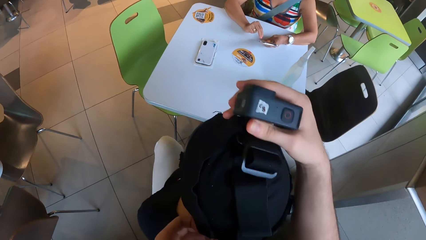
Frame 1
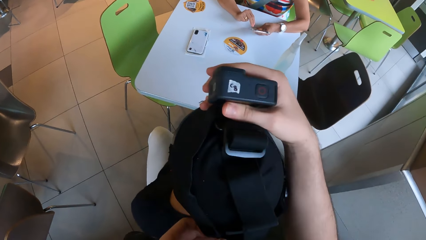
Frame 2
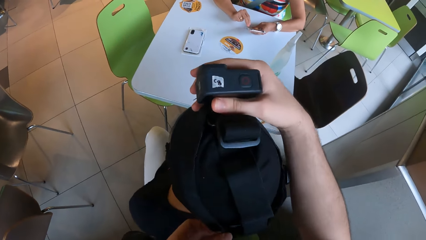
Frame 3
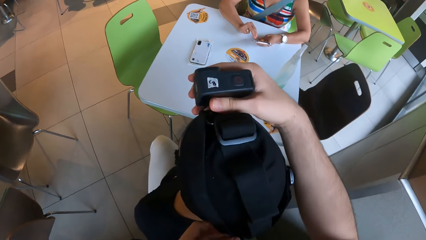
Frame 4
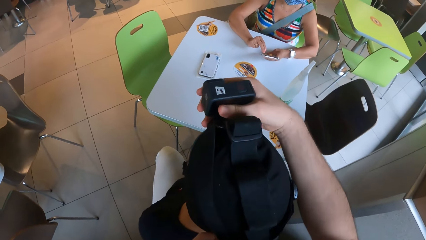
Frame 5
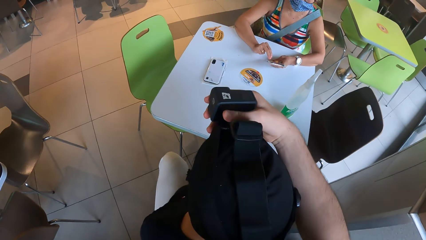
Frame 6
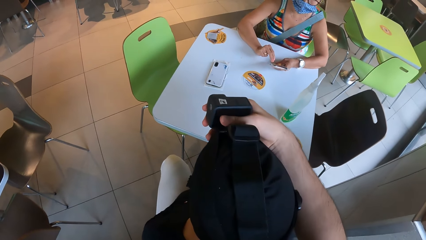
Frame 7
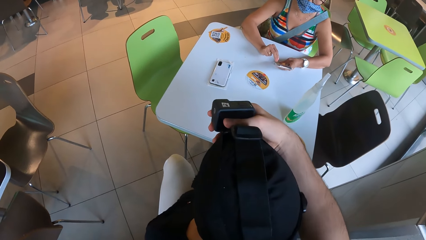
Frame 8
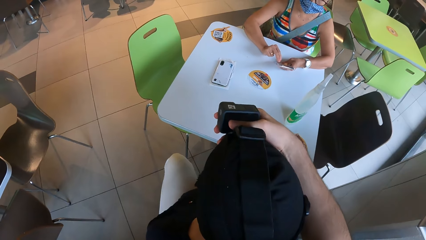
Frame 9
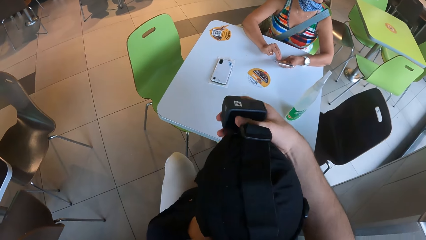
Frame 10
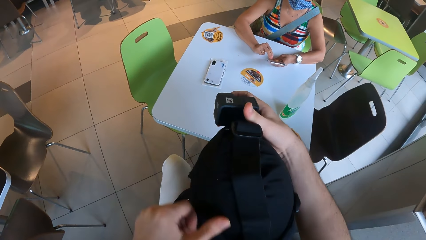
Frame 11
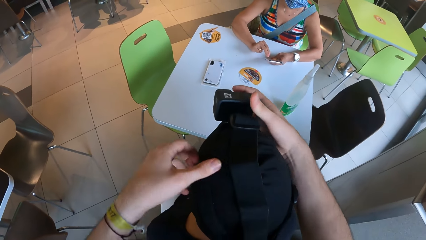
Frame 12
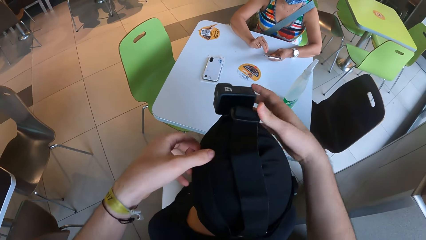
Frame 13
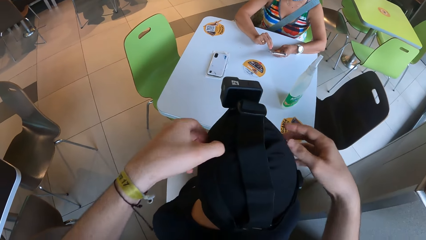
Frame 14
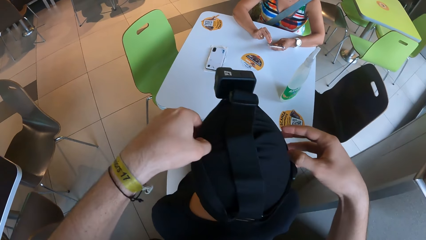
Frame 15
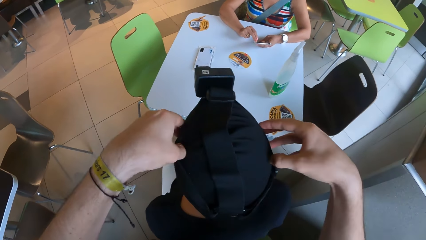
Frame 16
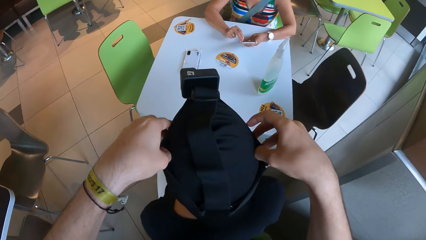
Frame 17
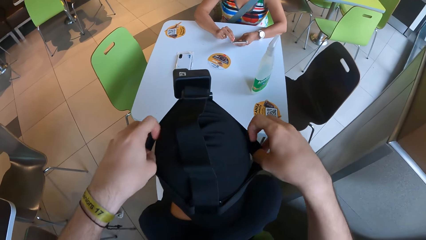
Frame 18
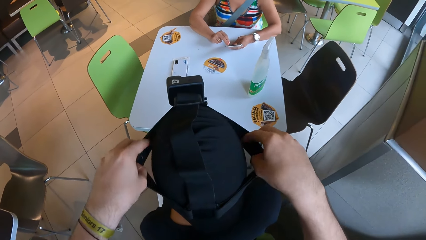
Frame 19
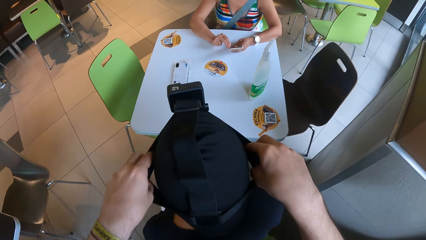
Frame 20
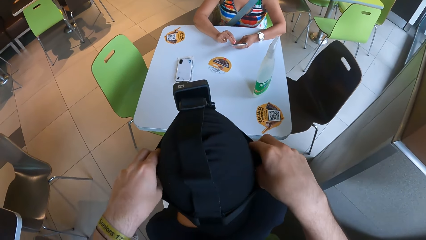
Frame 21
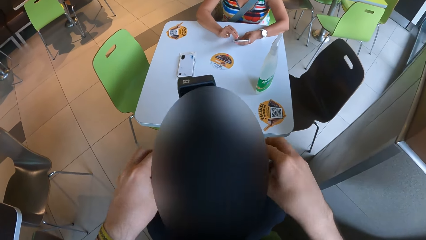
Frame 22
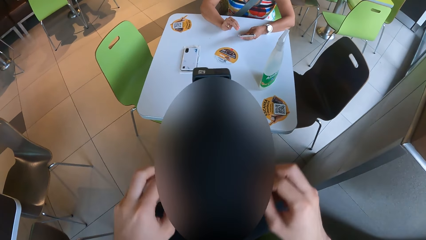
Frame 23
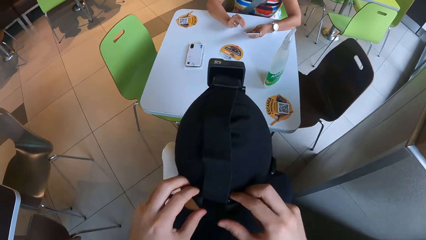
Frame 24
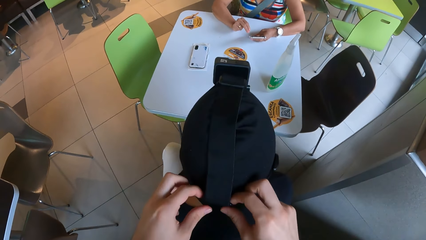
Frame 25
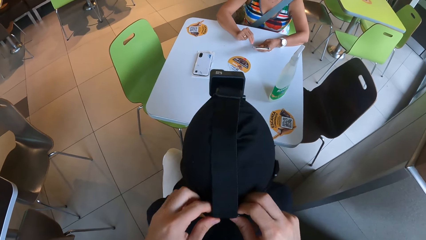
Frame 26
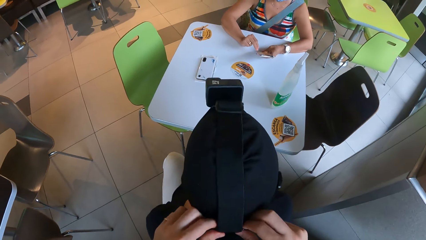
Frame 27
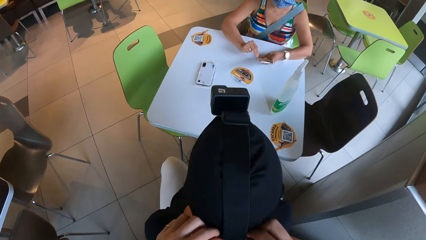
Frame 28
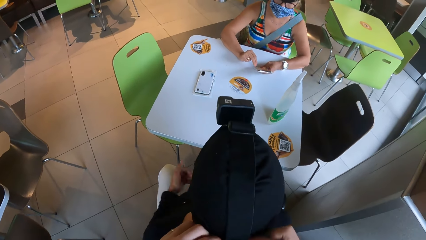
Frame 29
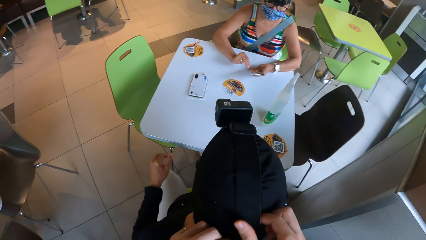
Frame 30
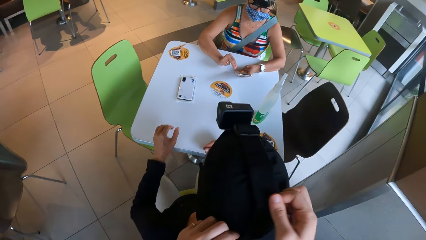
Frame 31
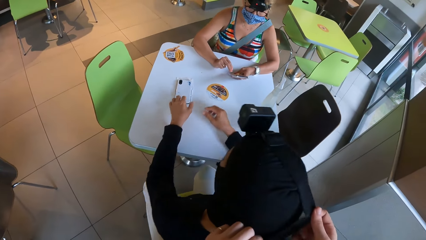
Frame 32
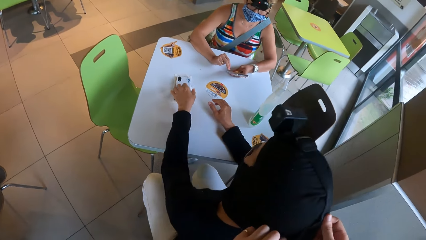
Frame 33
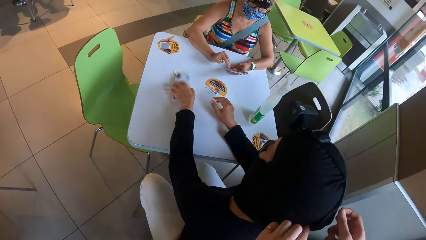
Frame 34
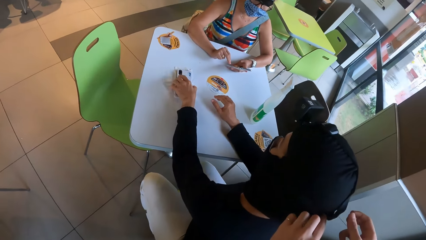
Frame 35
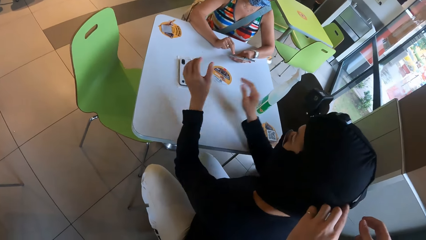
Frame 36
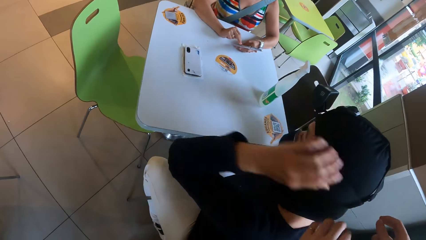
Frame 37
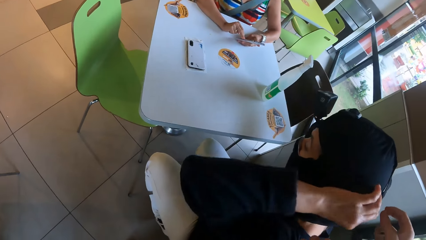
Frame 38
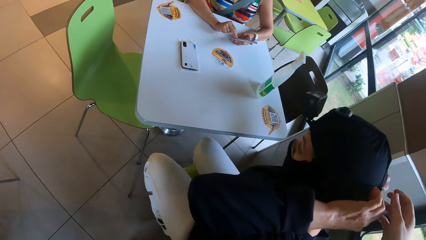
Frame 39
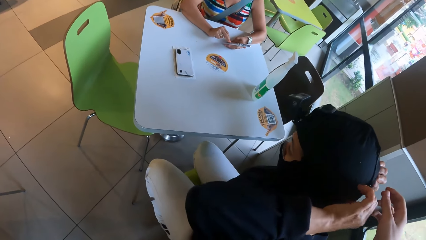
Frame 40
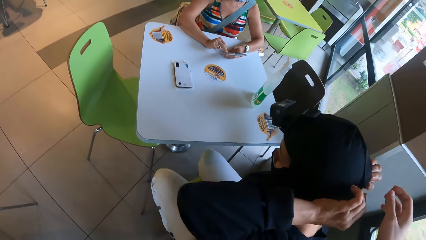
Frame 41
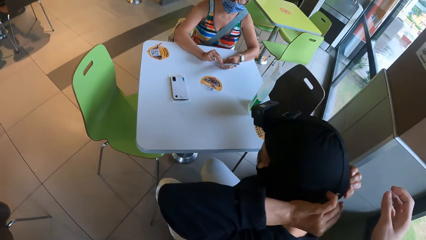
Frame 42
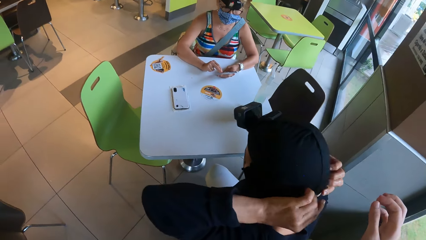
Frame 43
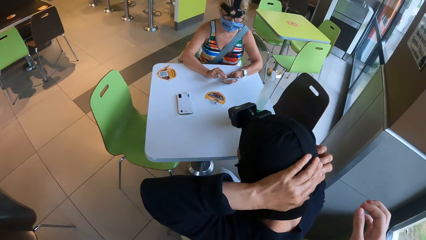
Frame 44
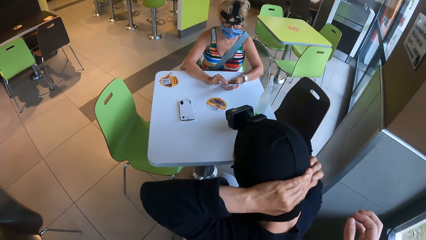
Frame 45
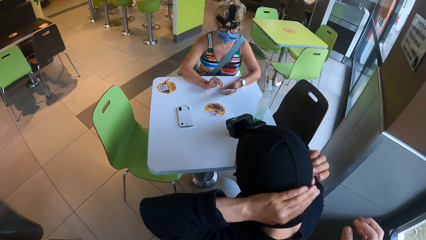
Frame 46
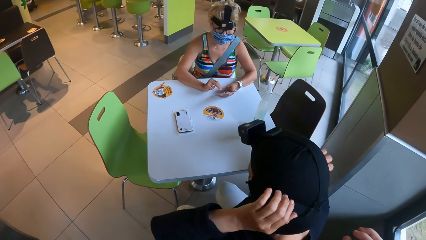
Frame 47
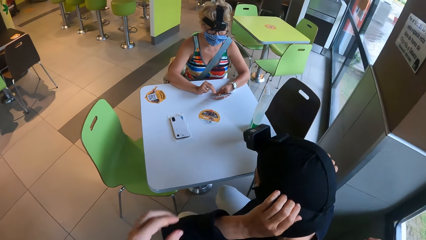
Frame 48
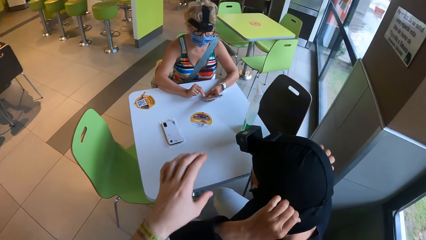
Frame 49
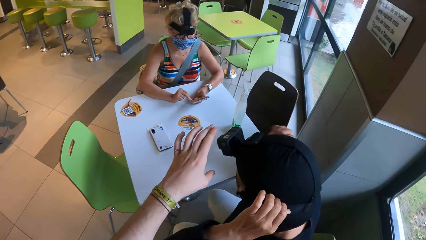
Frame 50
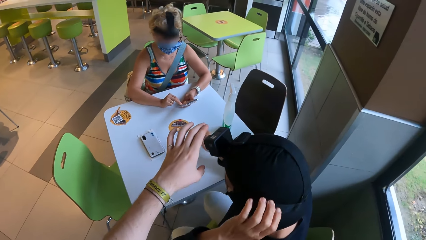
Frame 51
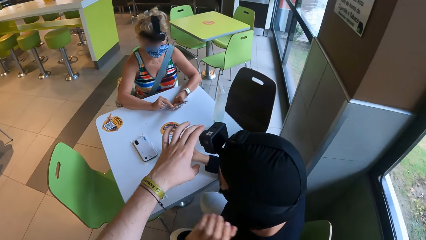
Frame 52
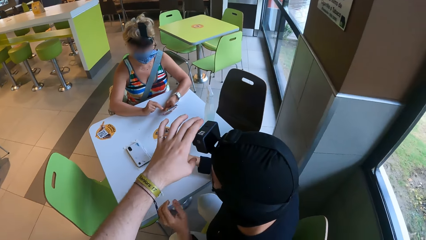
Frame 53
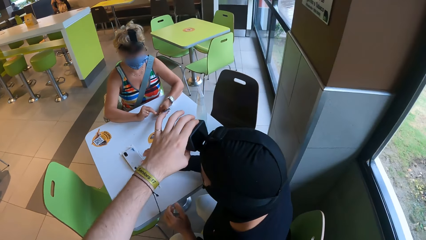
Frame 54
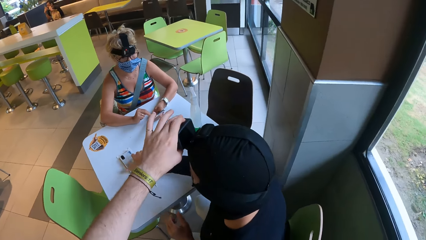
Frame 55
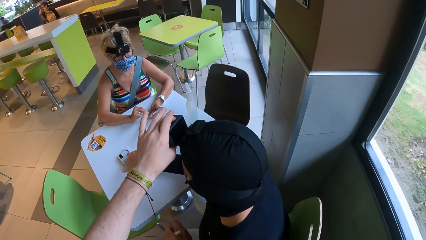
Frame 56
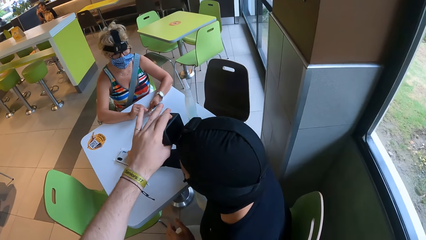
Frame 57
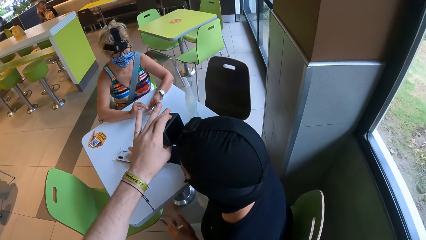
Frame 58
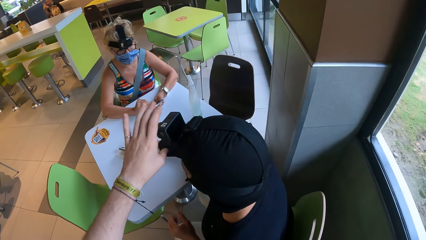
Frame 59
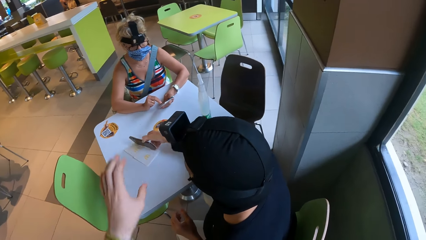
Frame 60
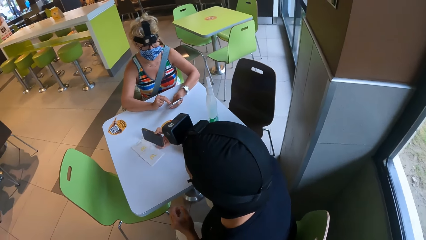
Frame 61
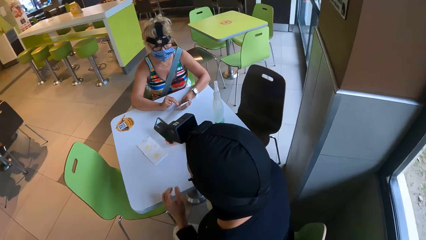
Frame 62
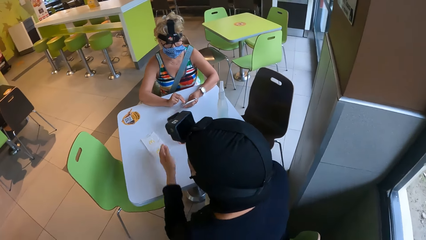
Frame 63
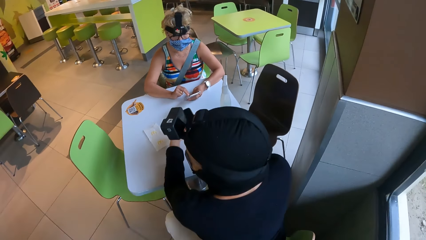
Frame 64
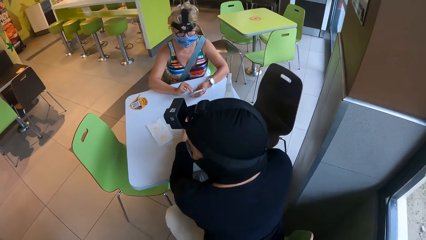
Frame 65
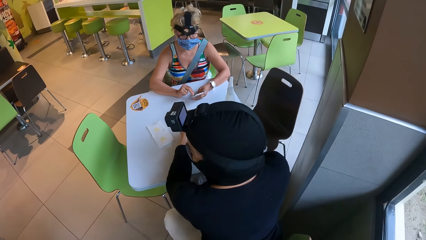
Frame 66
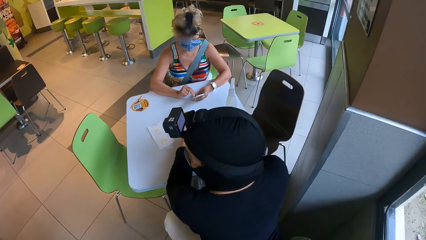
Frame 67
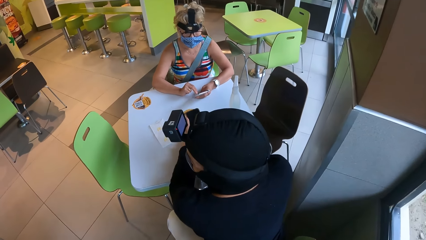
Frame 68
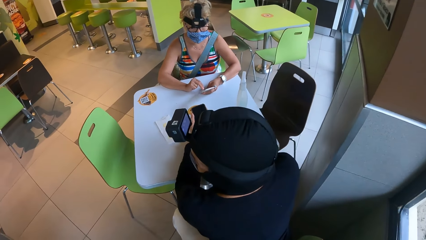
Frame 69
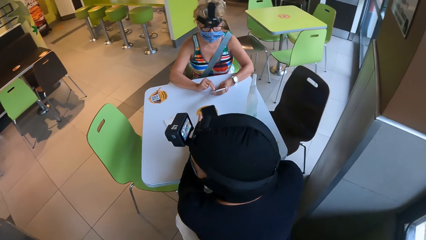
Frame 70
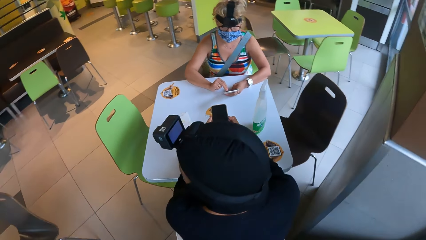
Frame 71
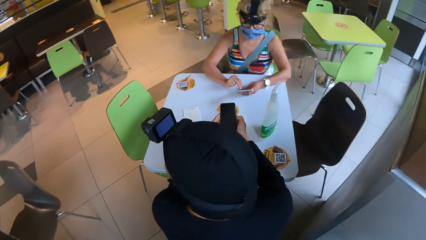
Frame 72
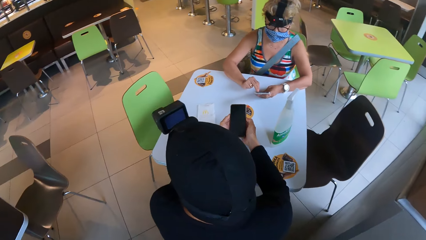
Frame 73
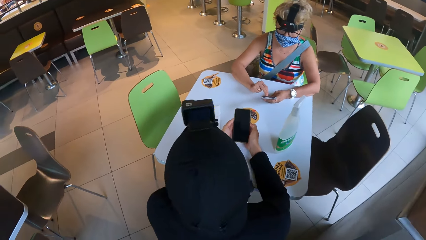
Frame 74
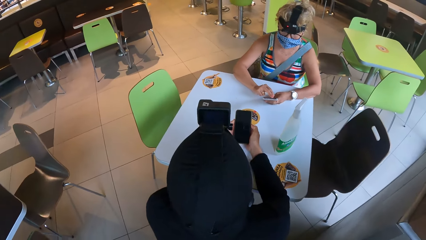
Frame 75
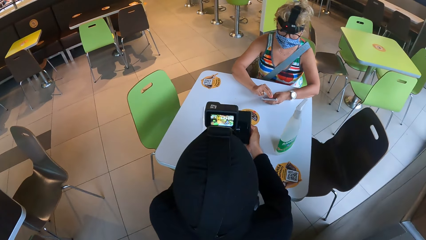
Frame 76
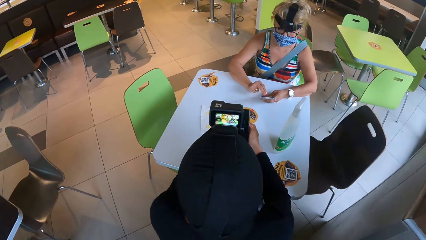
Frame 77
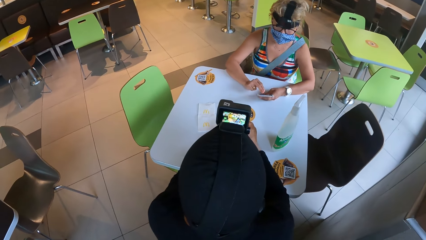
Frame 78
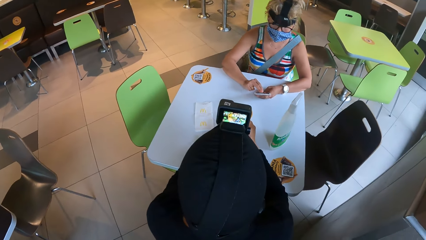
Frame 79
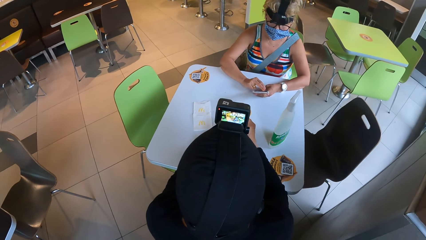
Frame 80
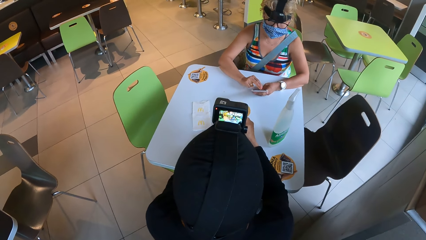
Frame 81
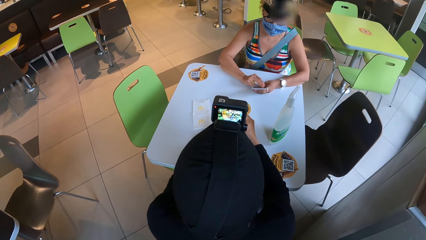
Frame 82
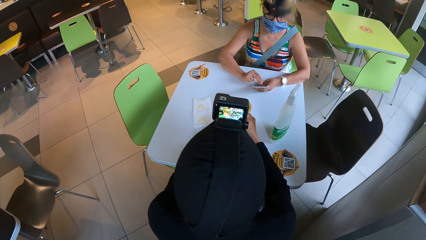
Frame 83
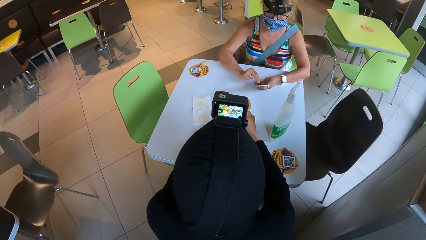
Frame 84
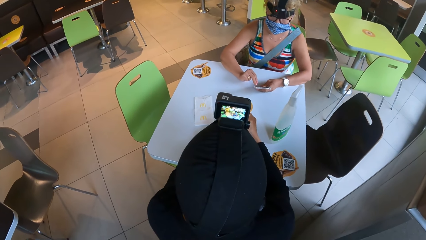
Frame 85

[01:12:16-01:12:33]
The camera wearer looks down. A person touches a phone with the left hand. The camera wearer adjusts the camera. The person picks the phone with the right hand.
